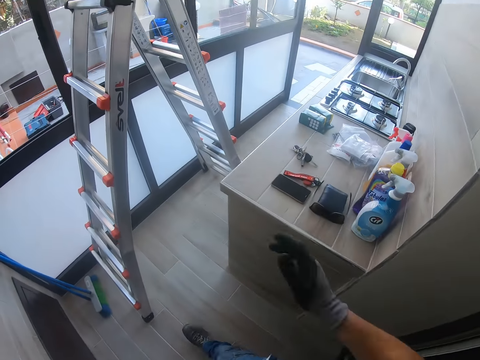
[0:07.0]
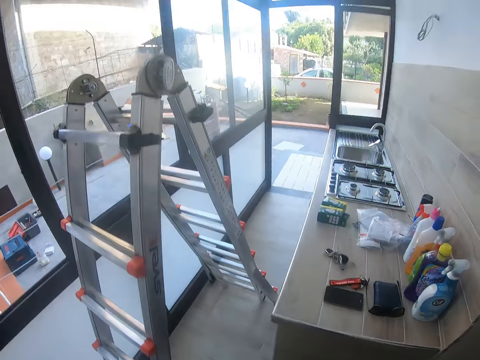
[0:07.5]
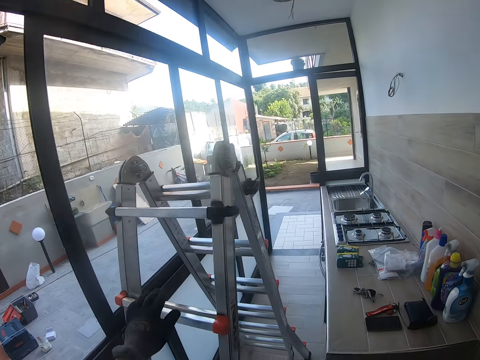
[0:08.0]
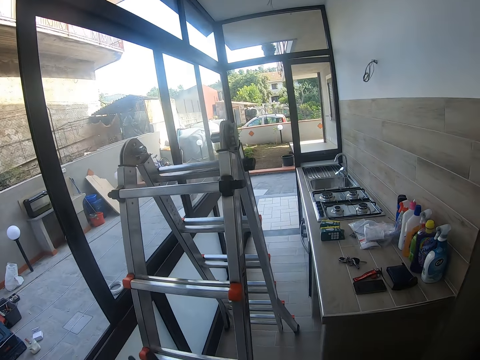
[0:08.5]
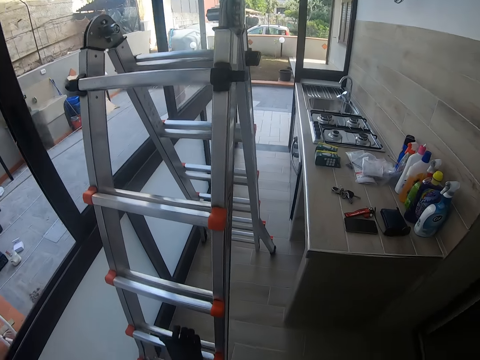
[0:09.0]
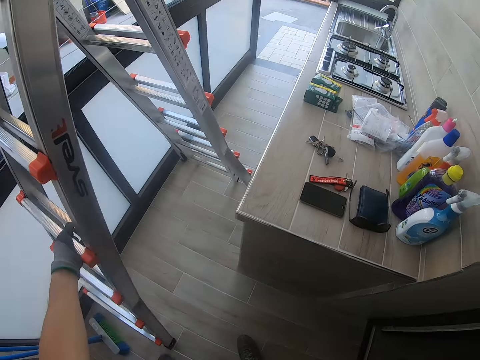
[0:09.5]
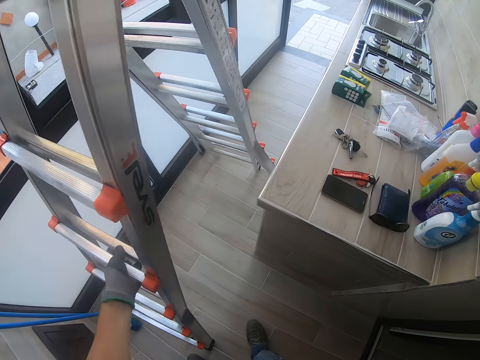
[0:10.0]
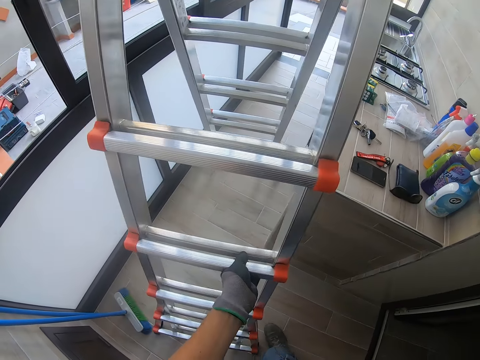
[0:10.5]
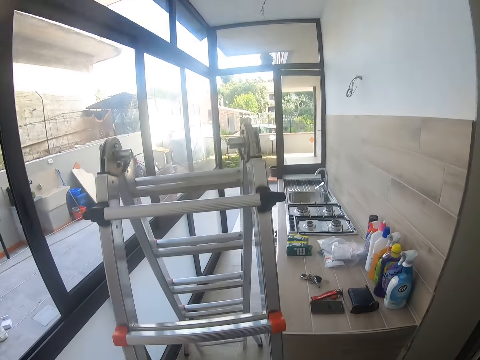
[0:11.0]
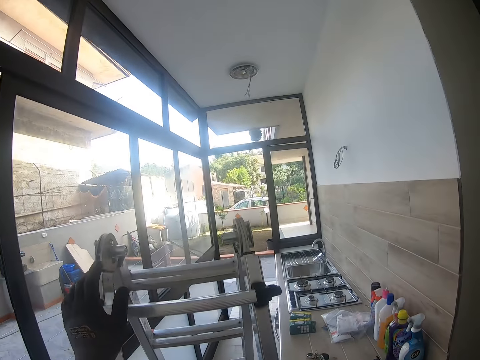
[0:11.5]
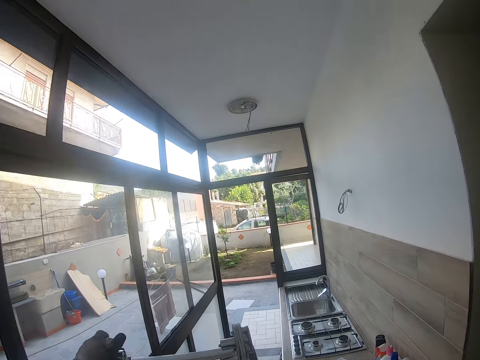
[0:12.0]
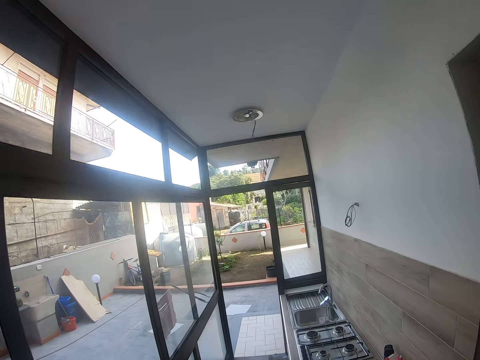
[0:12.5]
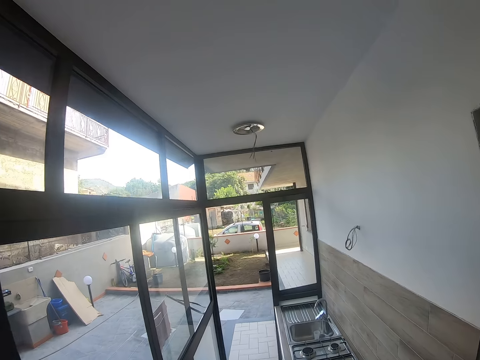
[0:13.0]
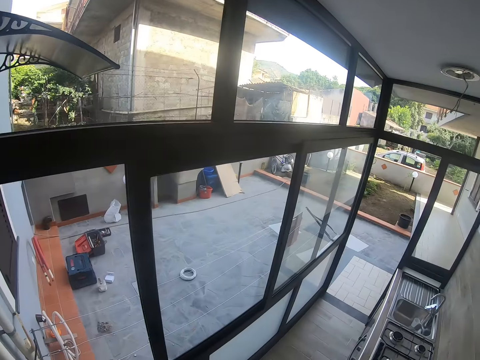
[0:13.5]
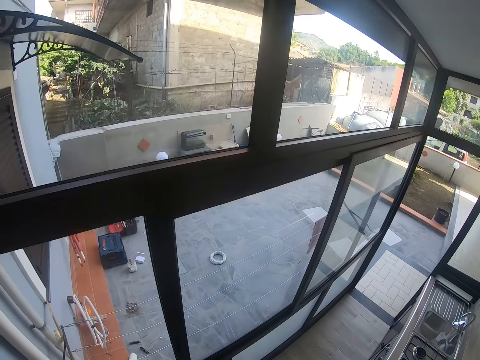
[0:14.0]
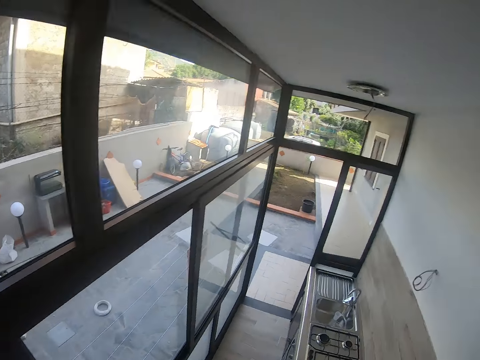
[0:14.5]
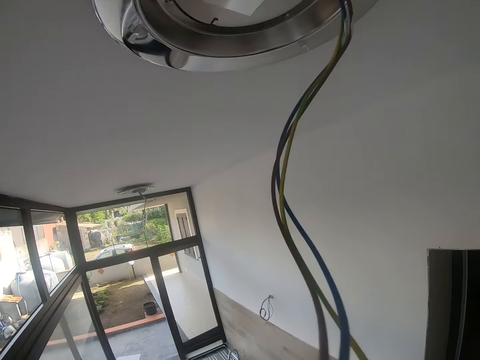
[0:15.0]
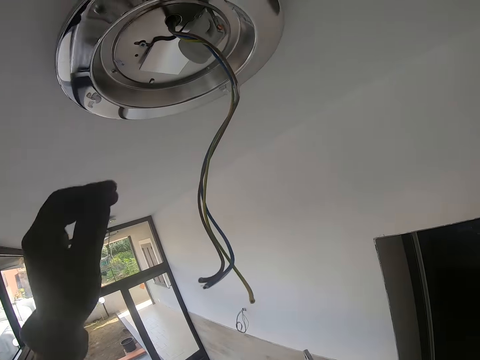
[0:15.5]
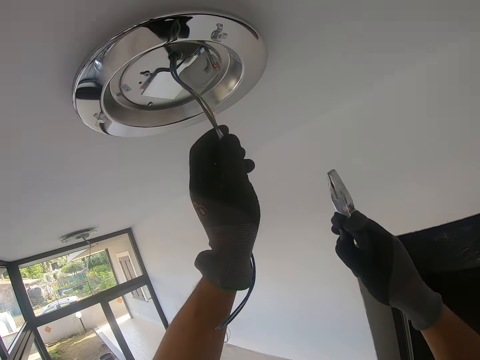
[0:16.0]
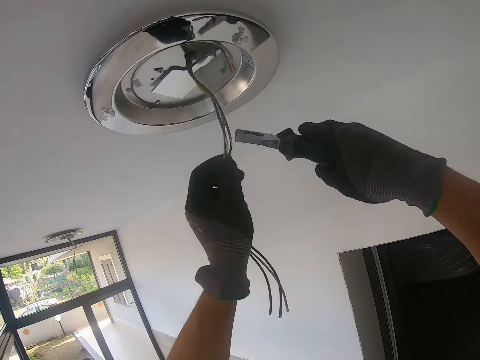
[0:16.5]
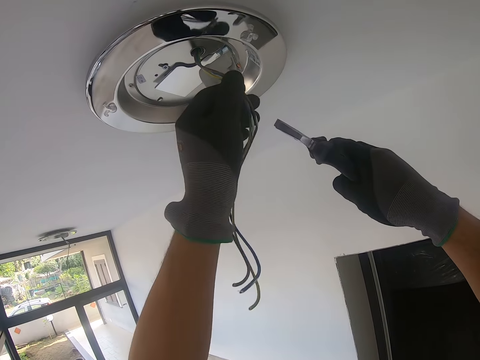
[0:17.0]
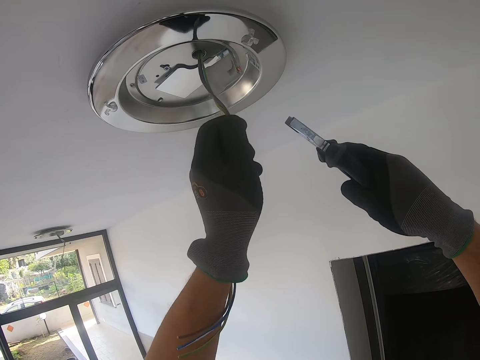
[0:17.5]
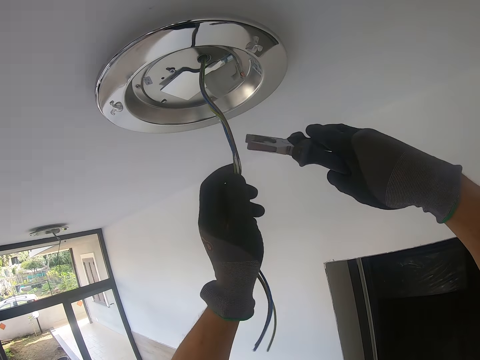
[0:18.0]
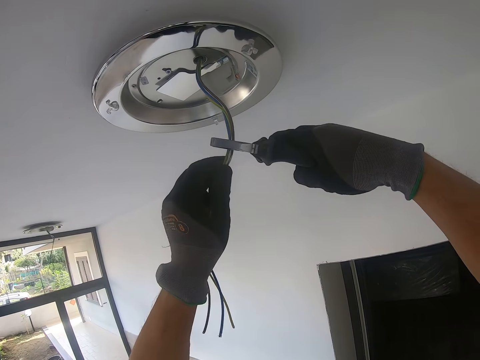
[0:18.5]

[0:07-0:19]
The camera wearer touches the ladder with the left hand. They move the ladder and climb on the ladder. They hold an electric cable with the left hand. They cut the wire with the pliers.

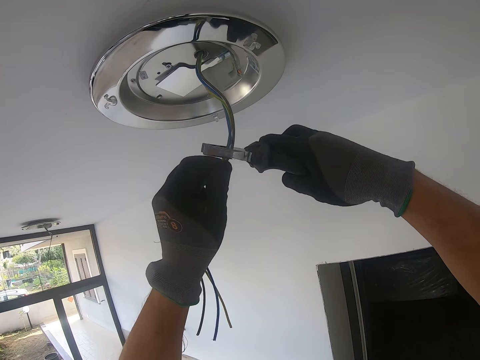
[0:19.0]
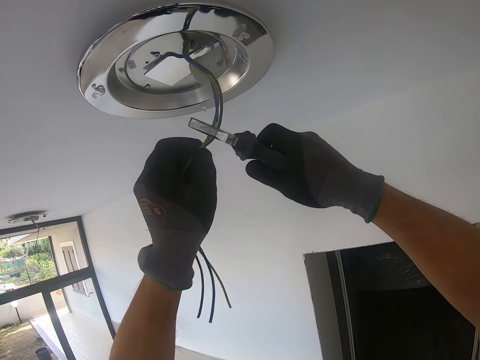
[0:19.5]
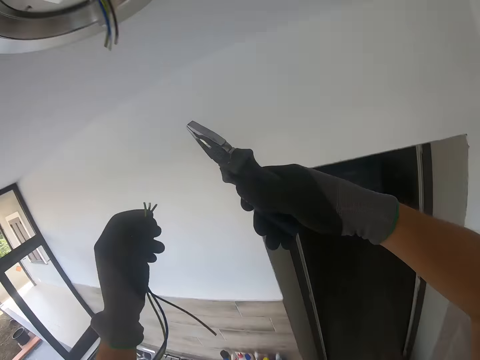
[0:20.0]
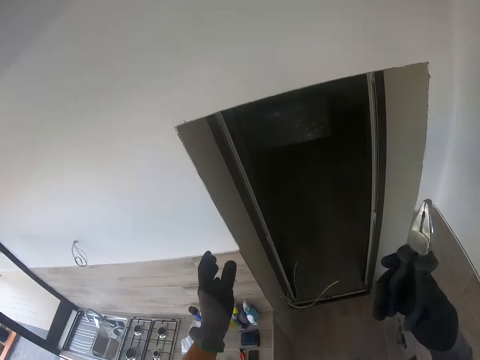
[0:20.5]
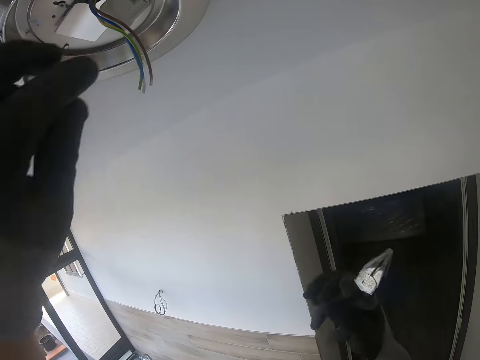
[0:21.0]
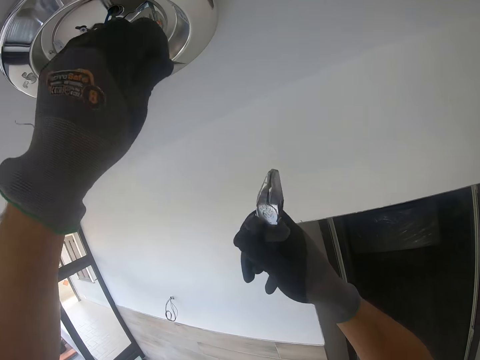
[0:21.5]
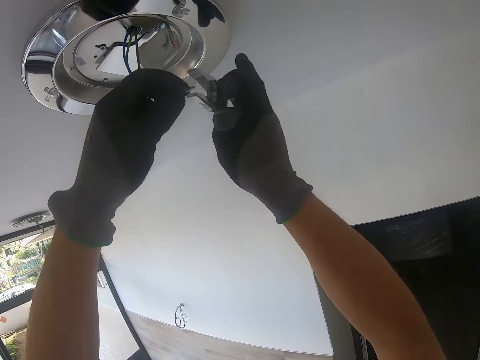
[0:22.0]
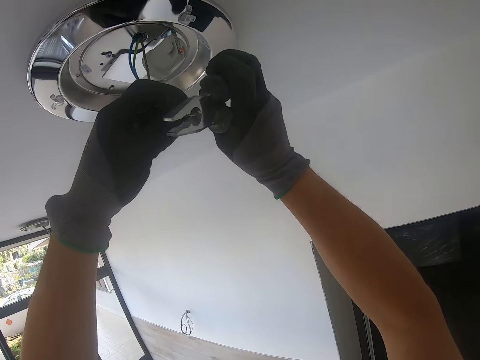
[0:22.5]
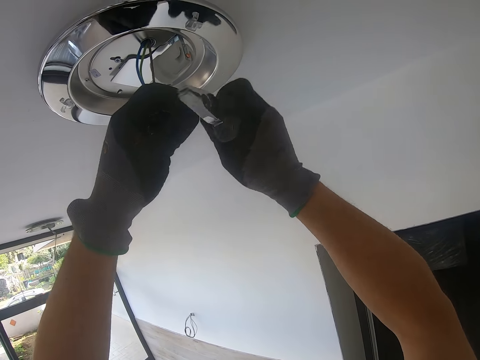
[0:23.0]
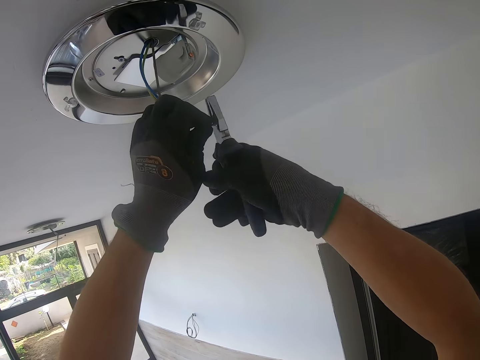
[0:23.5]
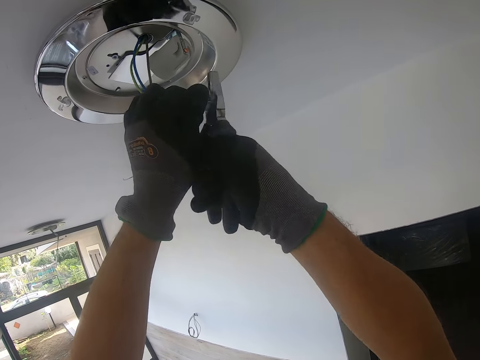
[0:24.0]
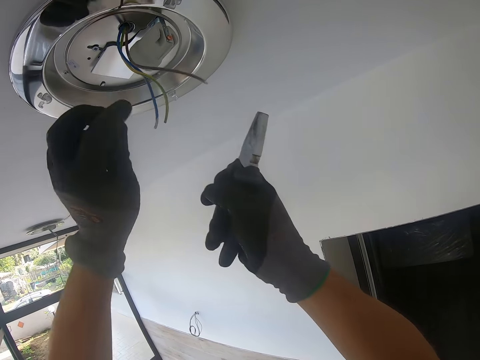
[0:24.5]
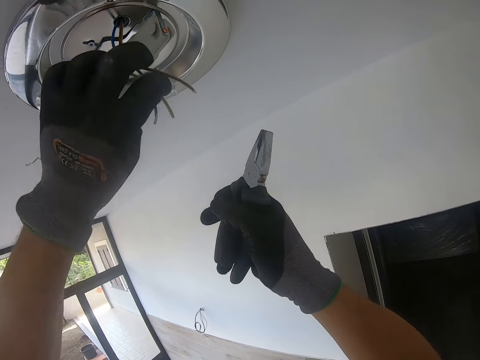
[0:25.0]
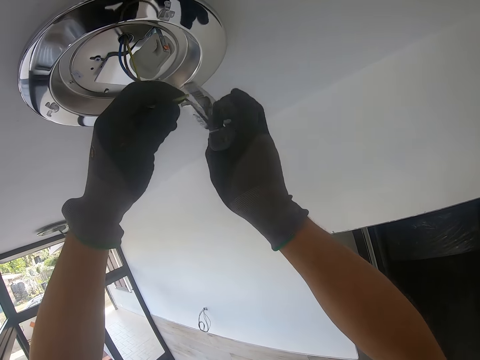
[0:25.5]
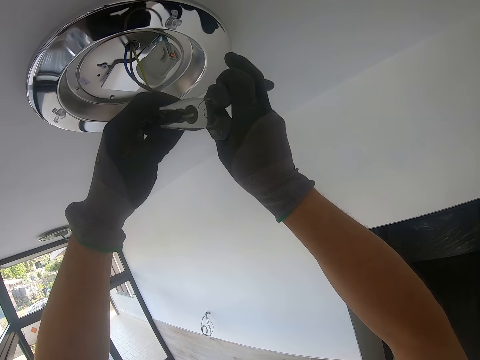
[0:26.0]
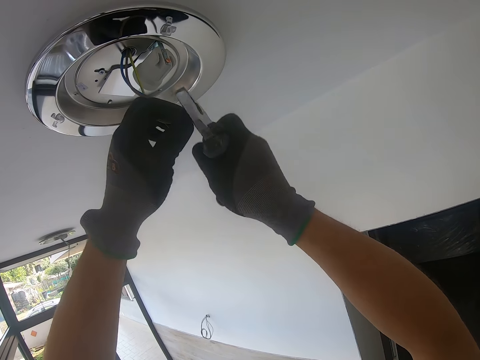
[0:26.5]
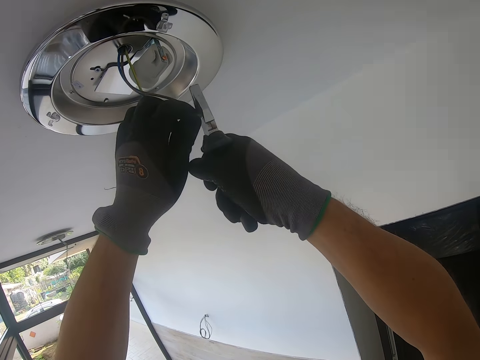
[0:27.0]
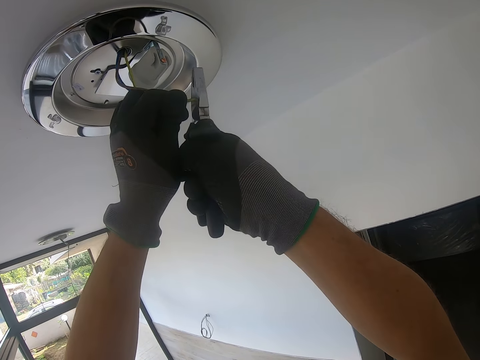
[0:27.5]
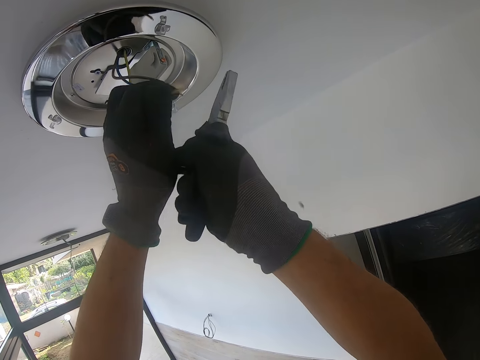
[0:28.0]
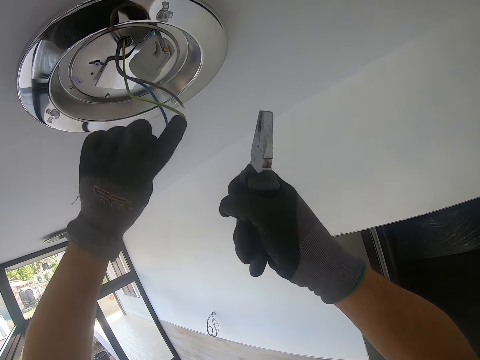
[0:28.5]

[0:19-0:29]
The camera wearer cuts the electric cable with the pliers. They drop the cable on the floor. They hold the cable with the left hand. They cut the cable with the pliers.

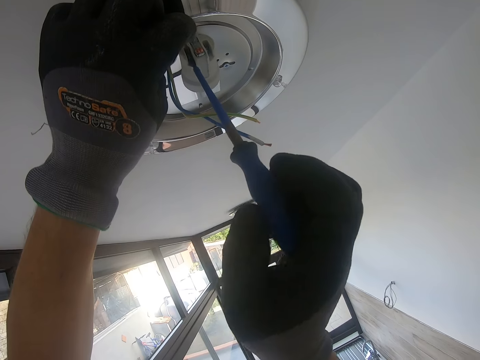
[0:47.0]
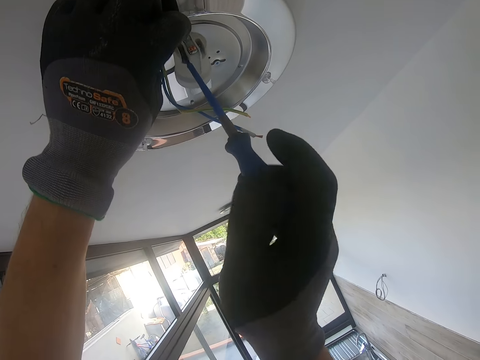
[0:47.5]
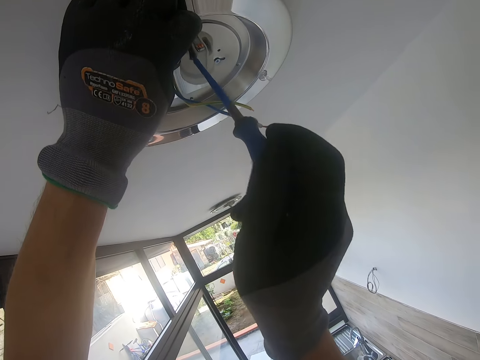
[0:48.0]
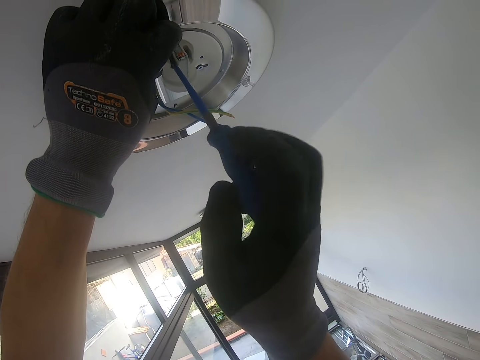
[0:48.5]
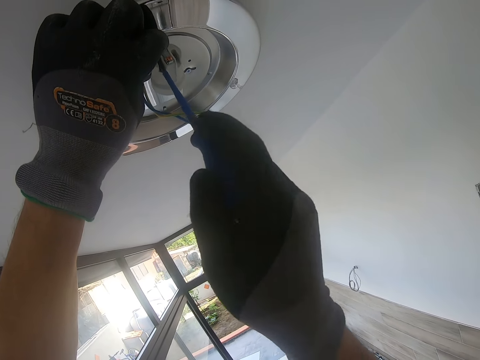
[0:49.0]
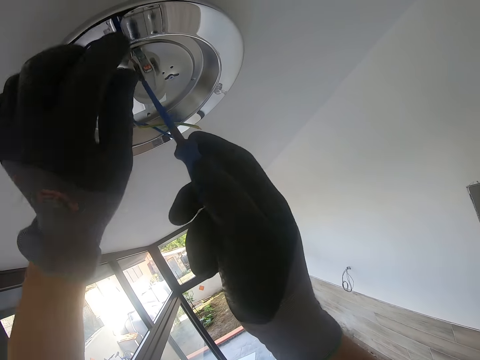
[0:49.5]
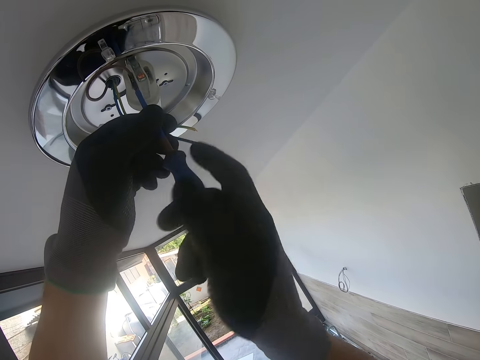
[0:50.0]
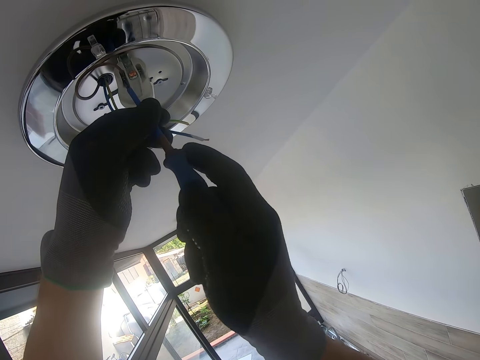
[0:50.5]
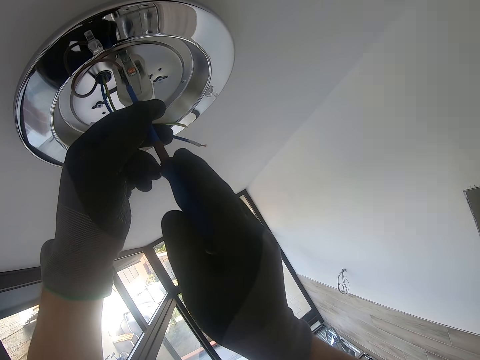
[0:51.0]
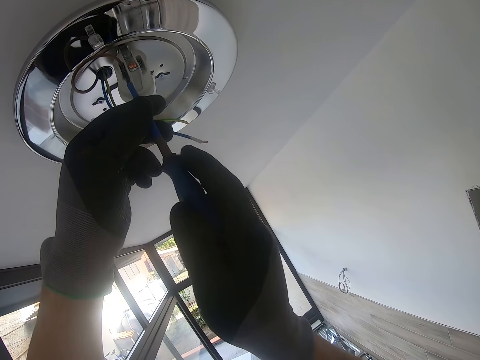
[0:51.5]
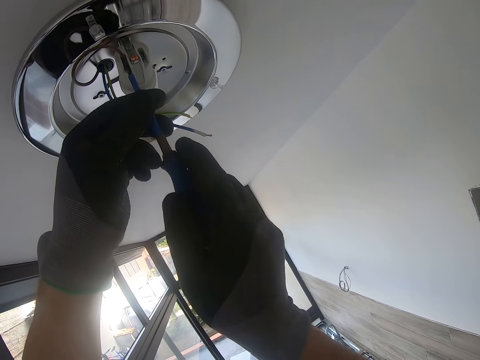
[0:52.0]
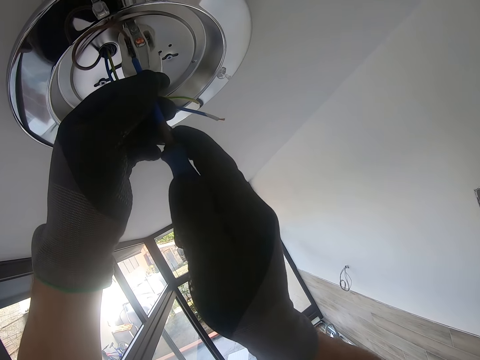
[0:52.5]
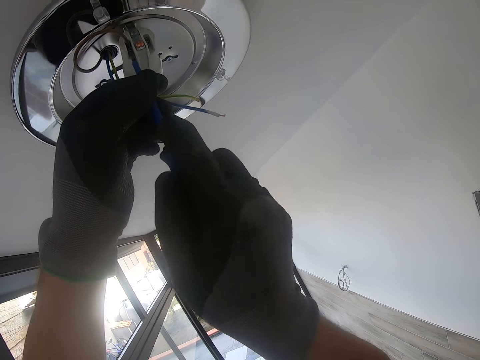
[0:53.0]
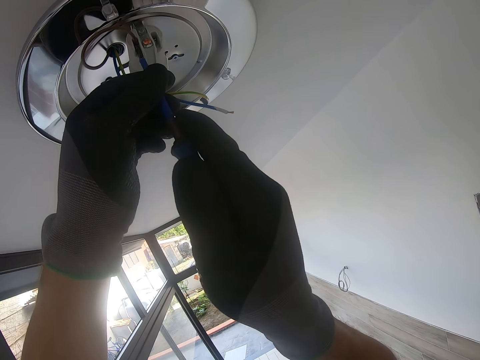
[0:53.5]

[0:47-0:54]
The camera wearer fixes a screw on the bulb holder.
